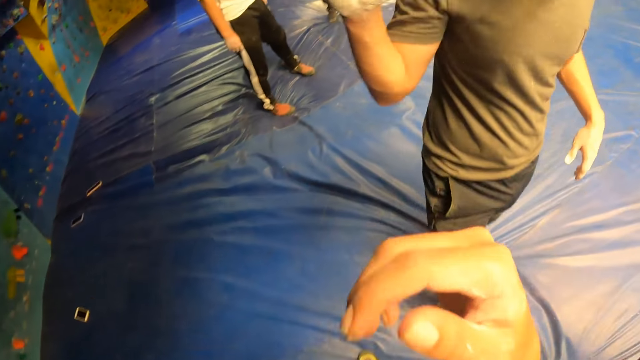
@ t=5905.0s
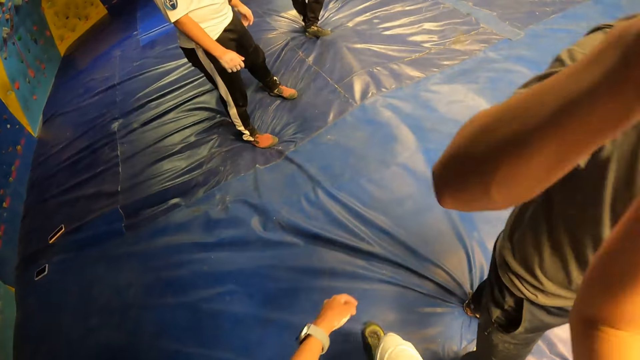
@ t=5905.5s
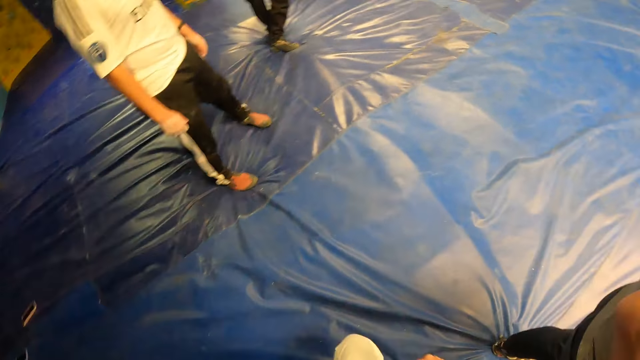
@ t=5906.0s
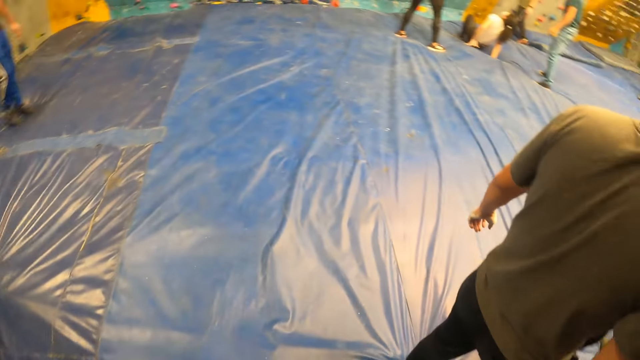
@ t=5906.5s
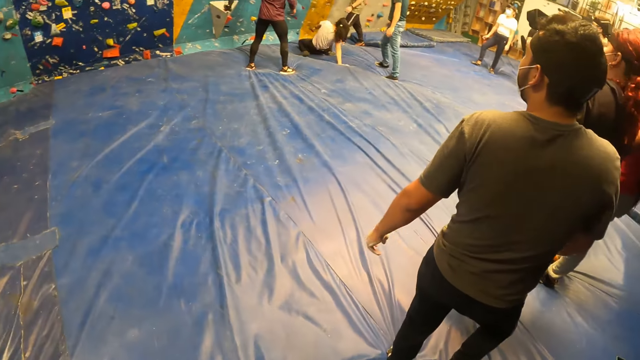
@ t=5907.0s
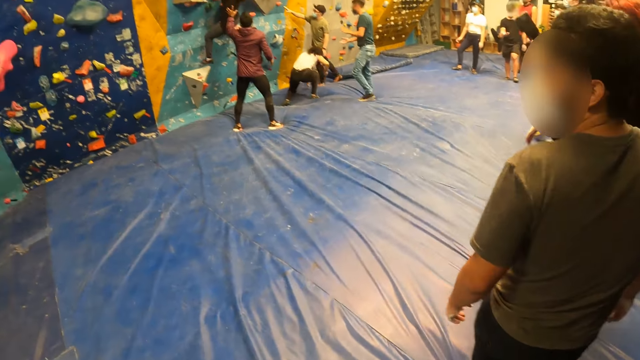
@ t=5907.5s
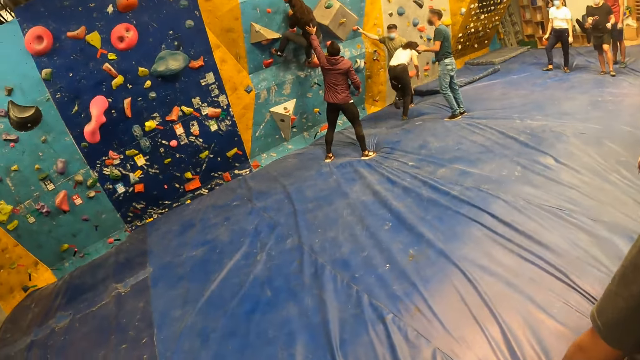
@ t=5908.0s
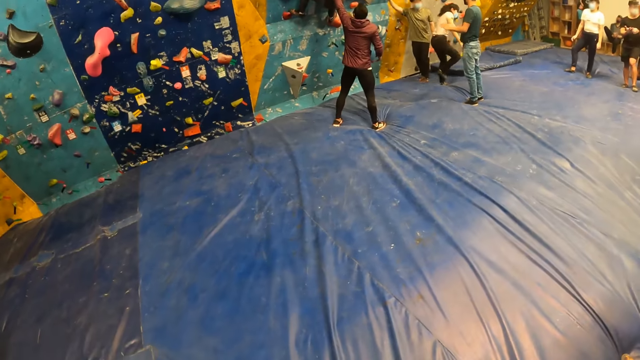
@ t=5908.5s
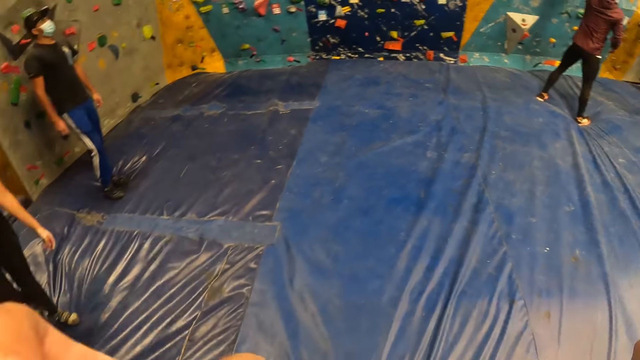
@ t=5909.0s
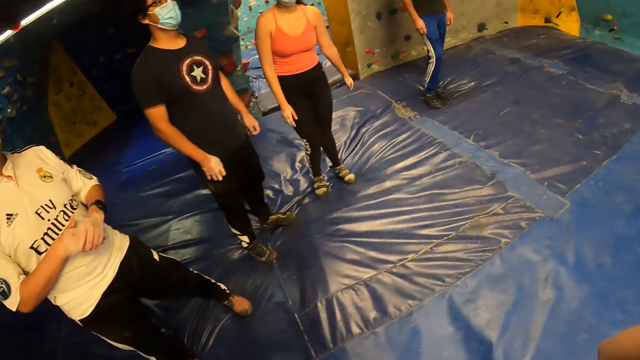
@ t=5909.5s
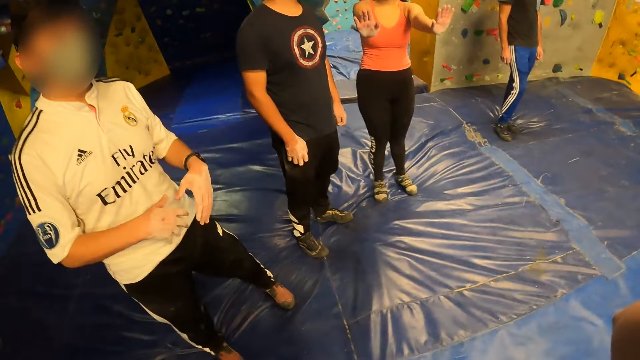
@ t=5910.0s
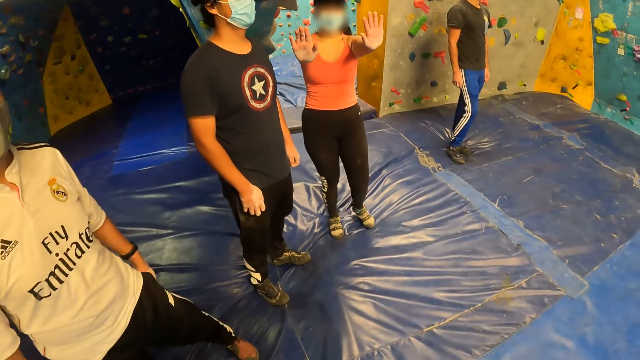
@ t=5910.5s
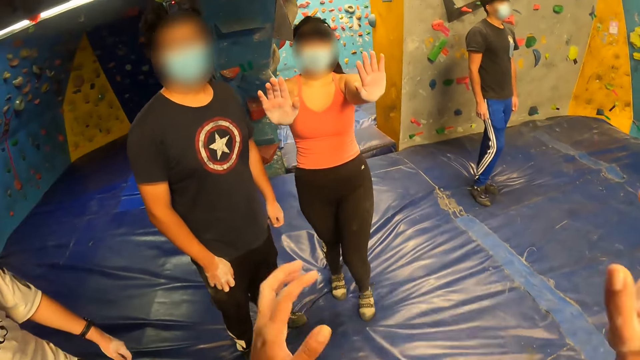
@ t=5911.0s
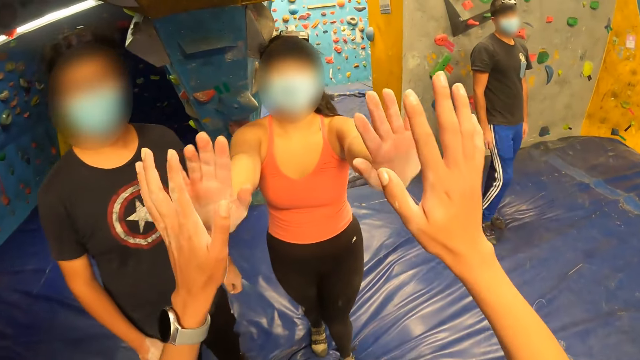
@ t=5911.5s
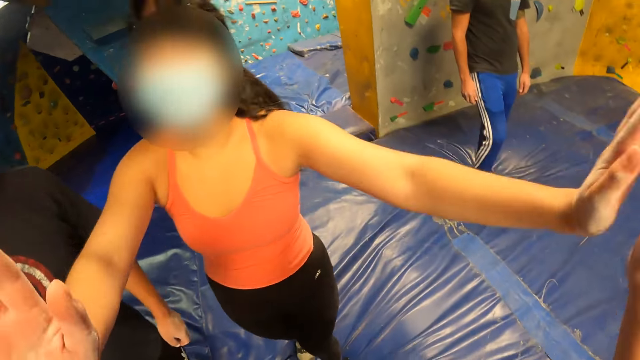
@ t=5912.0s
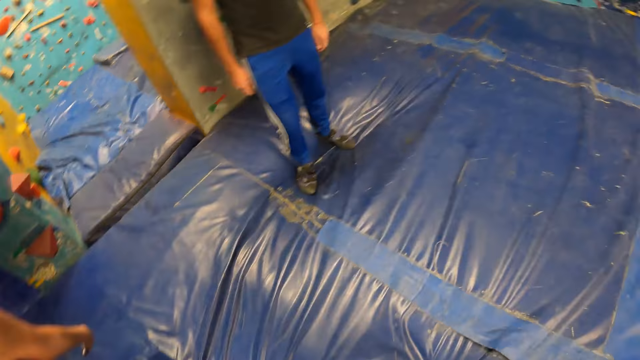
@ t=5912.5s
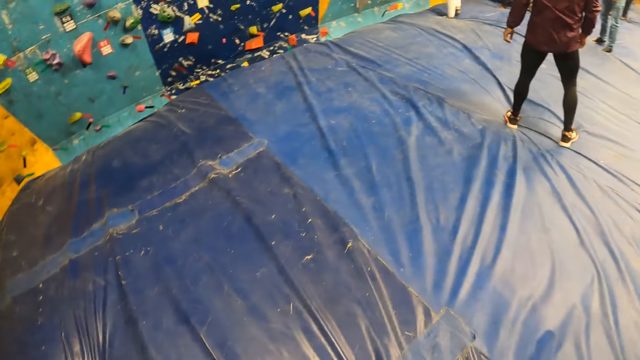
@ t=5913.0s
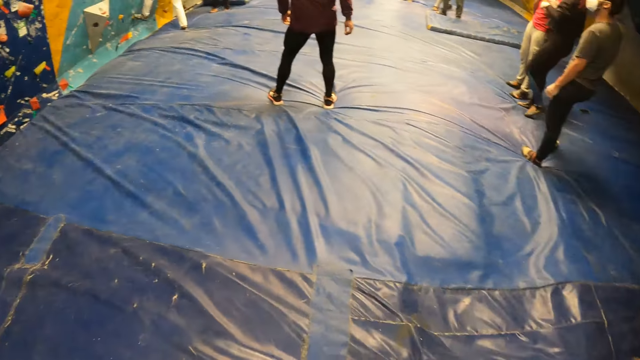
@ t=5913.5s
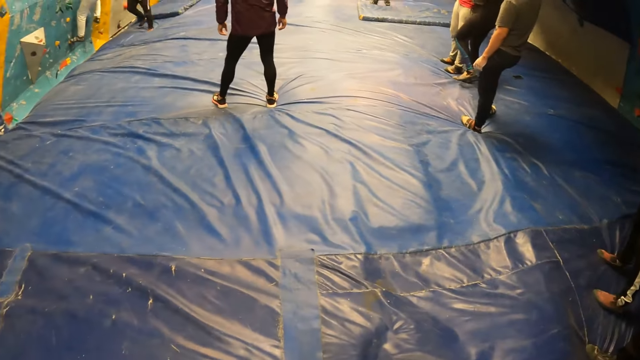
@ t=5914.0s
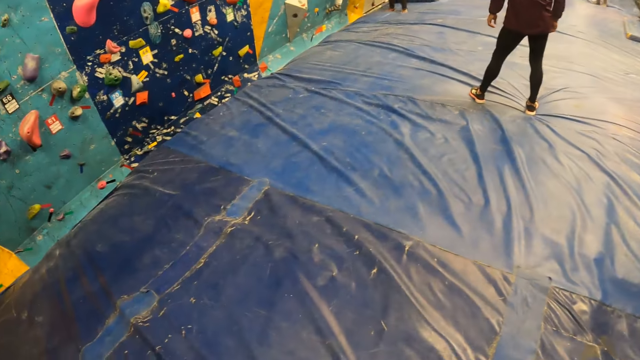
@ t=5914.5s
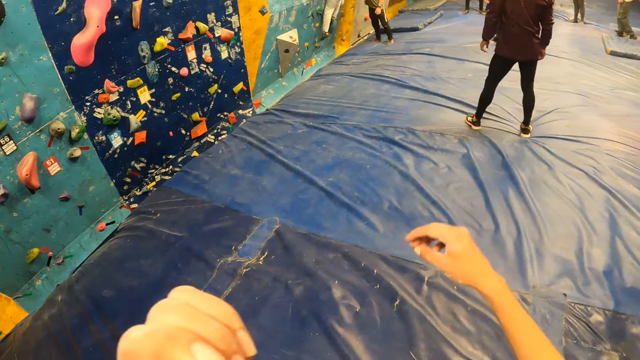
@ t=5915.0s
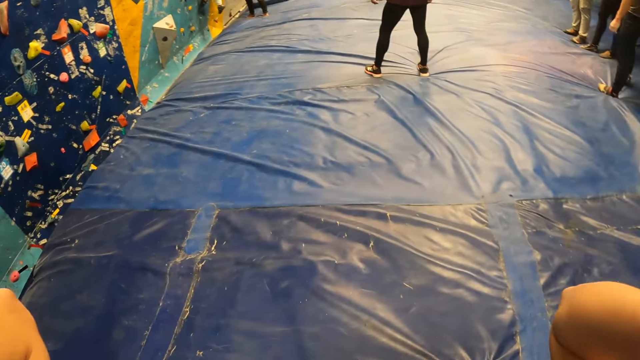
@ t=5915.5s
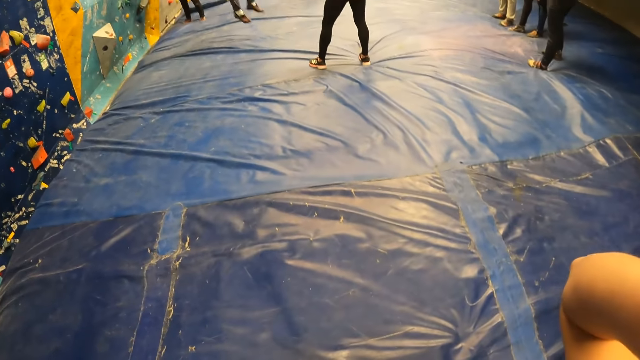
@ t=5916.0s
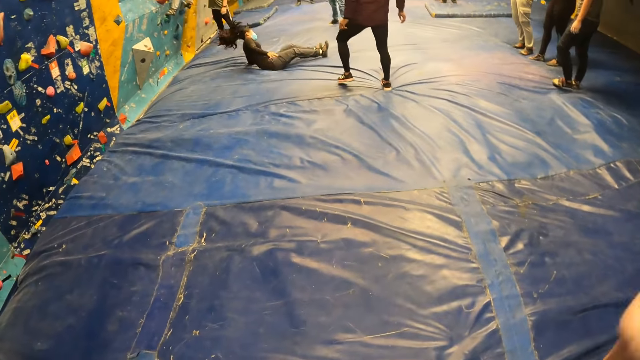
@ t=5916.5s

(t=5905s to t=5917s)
The camera wearer hits her right hand on a man's right hand. She hits both hands with a woman.

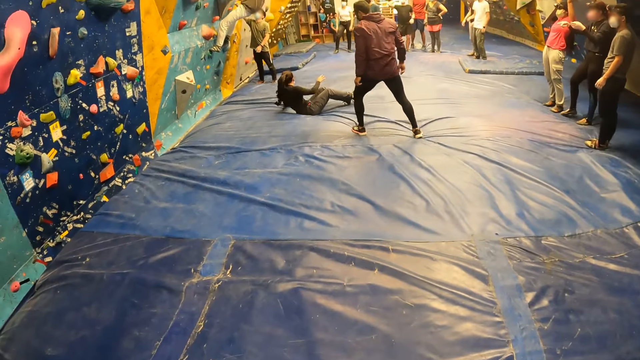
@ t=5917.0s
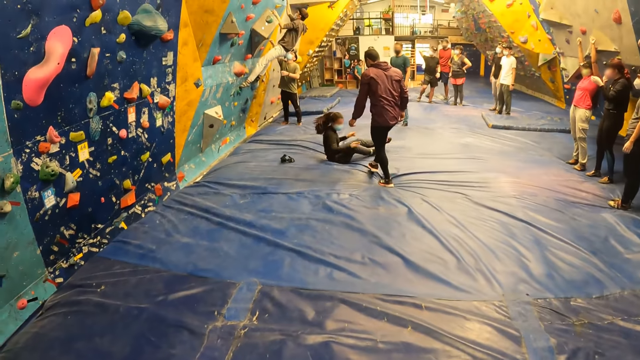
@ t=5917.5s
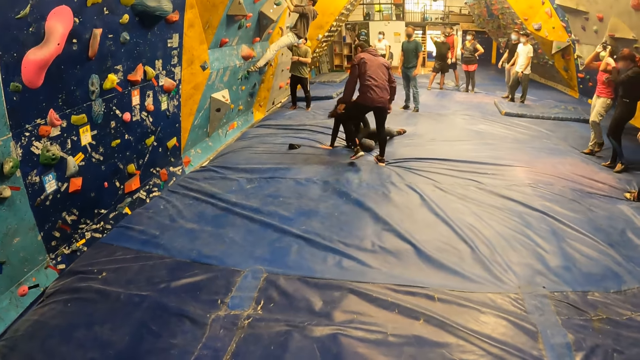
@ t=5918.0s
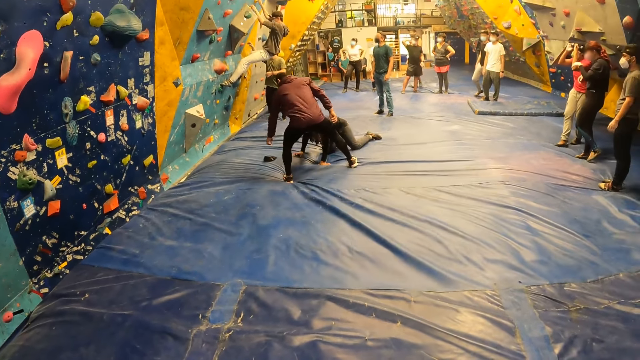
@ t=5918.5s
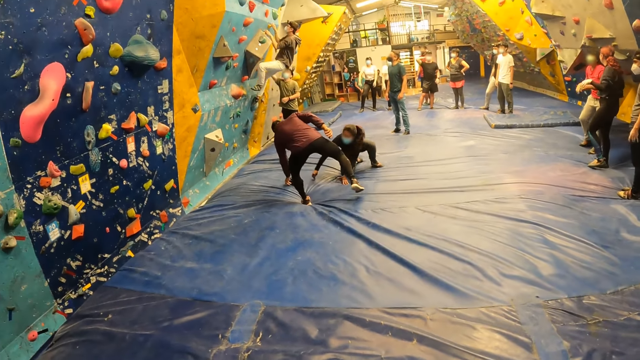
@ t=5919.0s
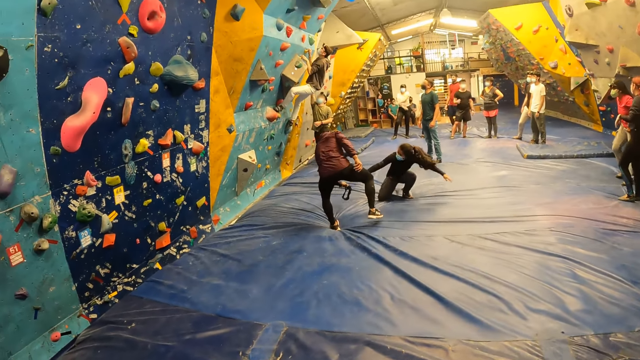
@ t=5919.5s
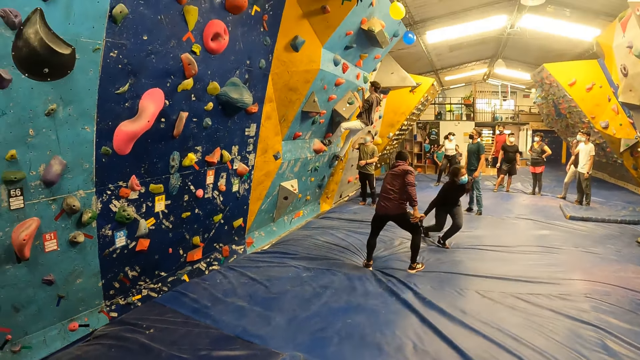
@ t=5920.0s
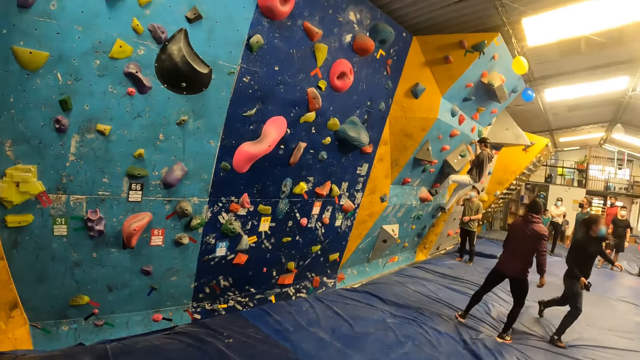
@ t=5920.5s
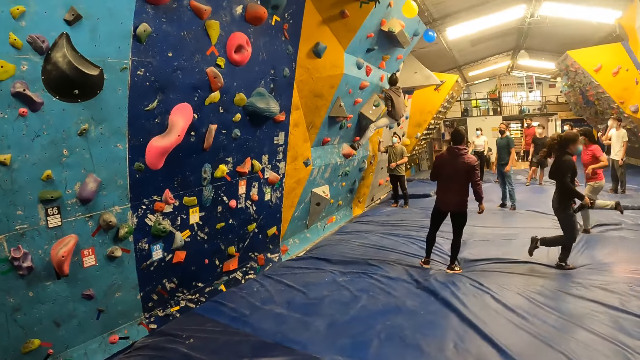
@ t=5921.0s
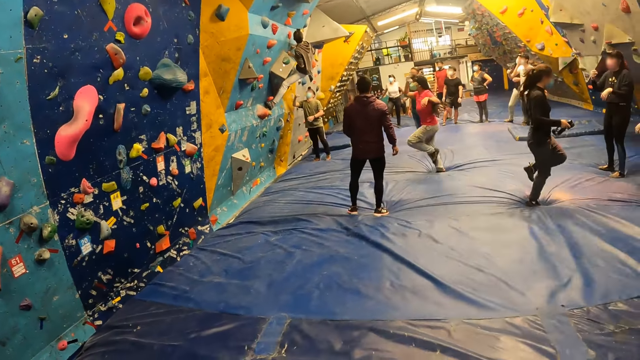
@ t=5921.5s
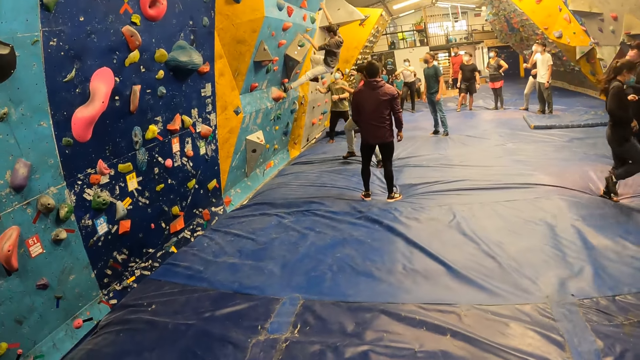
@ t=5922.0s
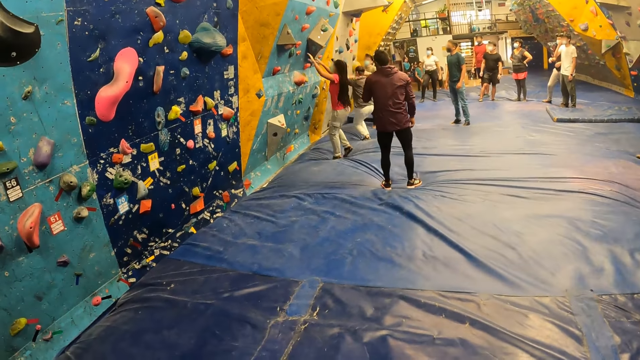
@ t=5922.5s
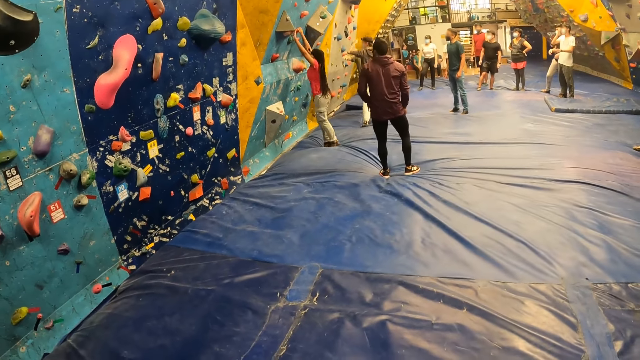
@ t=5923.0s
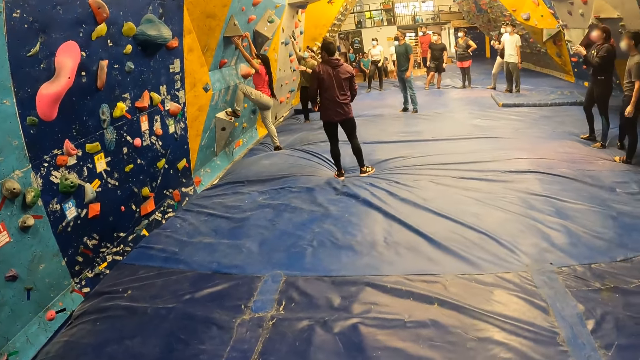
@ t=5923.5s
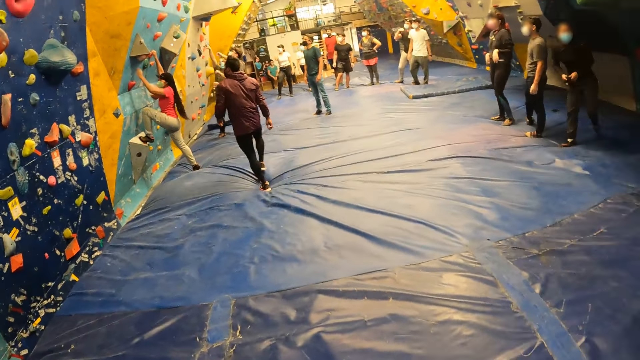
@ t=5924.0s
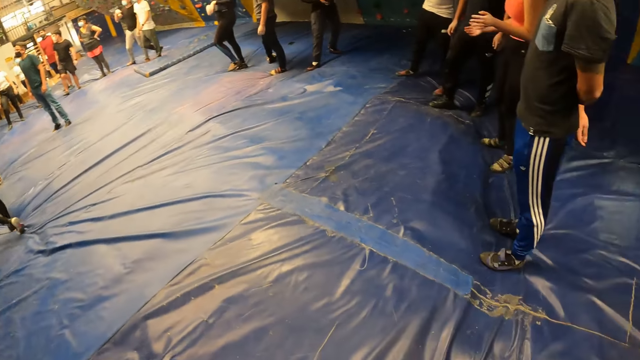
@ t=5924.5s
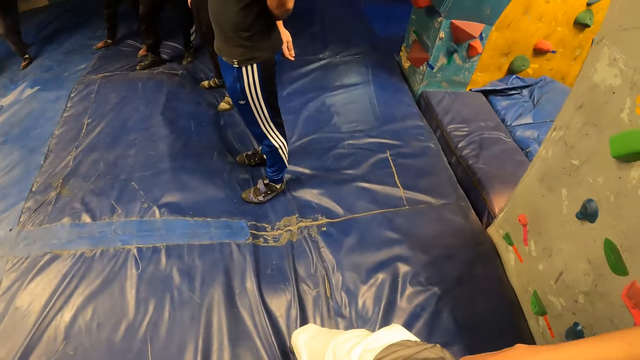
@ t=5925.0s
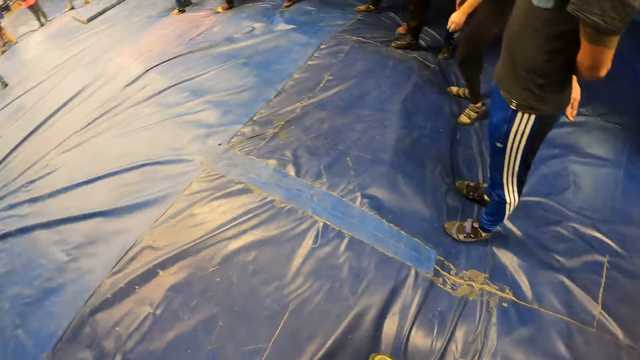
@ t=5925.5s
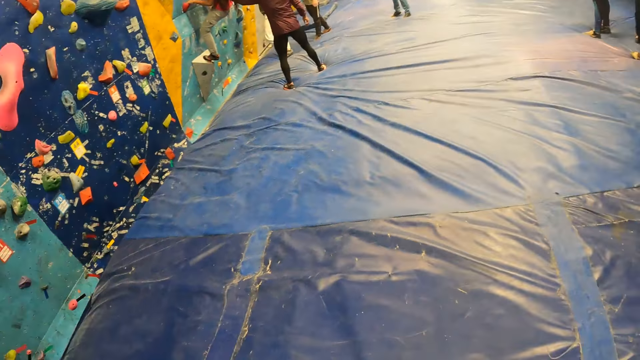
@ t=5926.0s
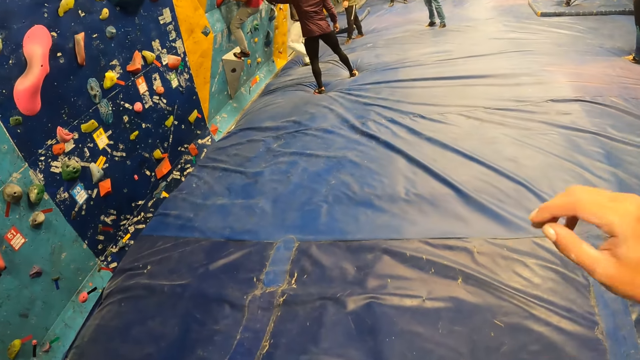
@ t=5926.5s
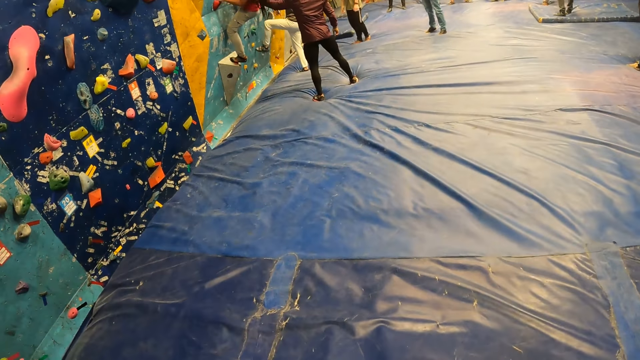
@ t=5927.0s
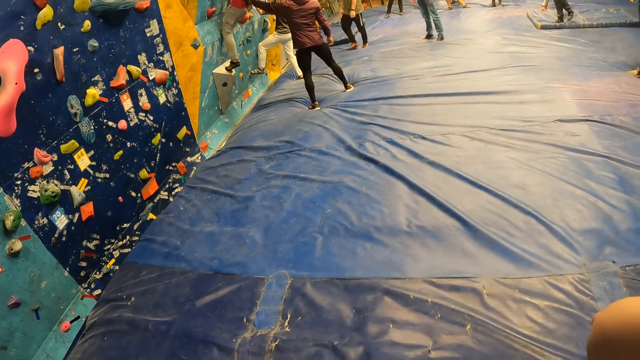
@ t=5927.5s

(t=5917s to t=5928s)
The woman runs towards the bouldering wall. The woman climbs the bouldering wall.
